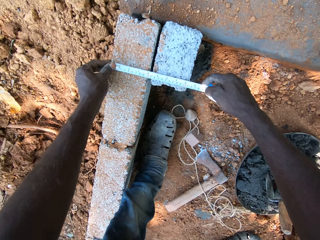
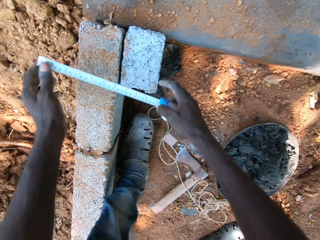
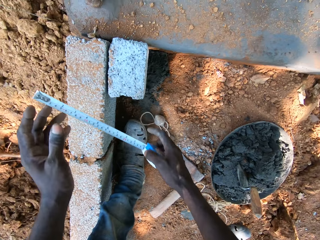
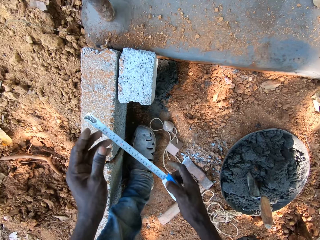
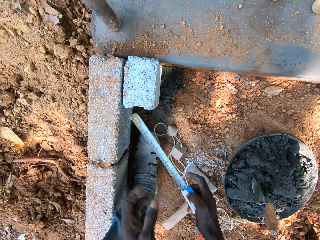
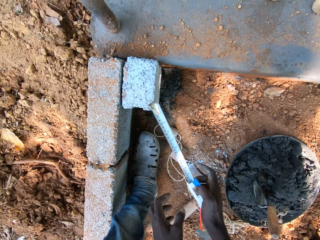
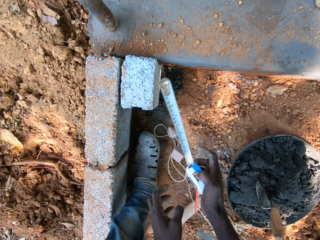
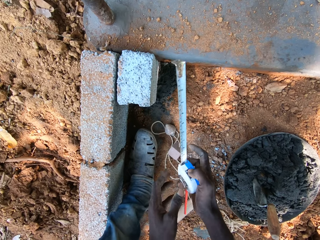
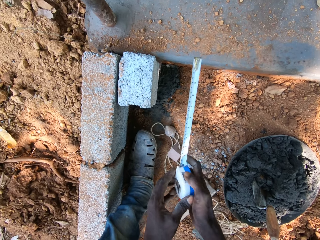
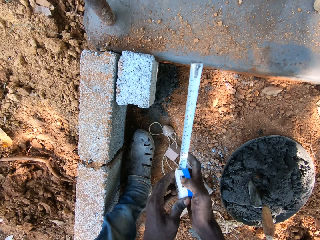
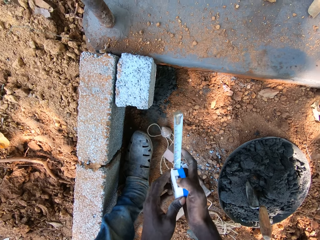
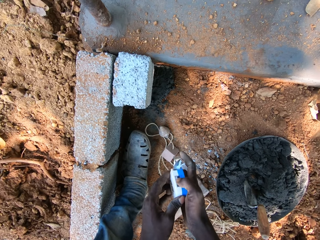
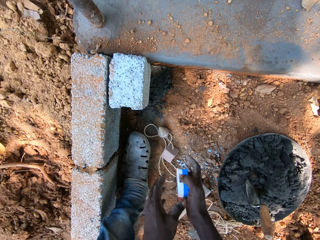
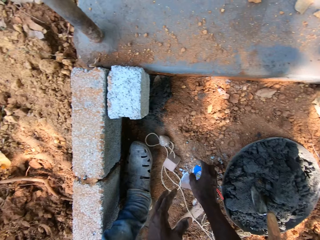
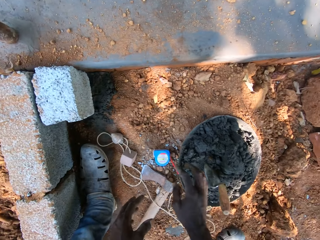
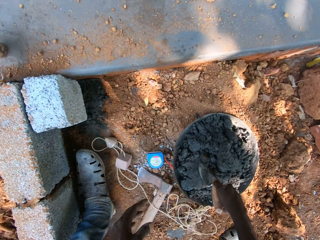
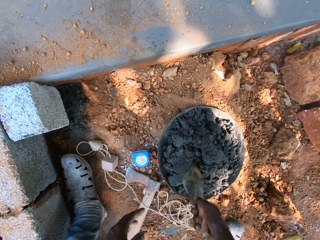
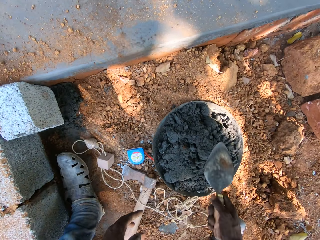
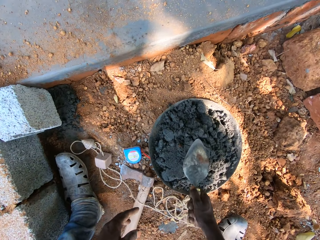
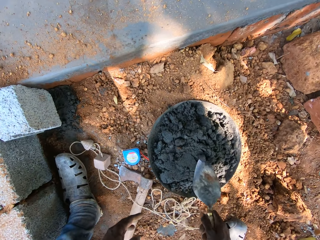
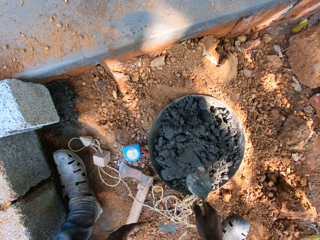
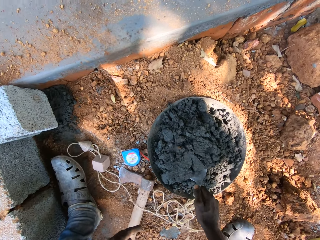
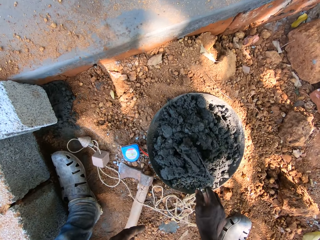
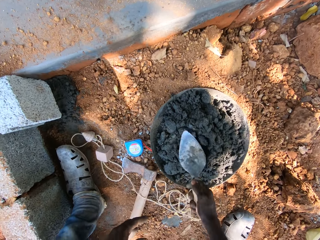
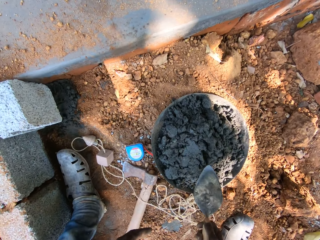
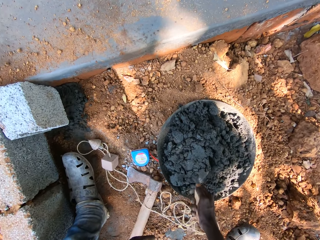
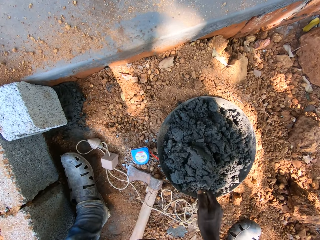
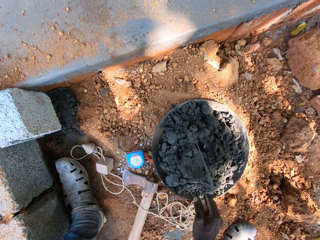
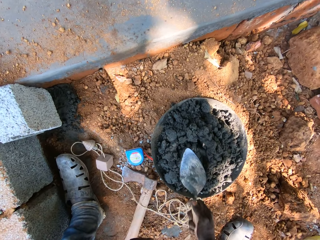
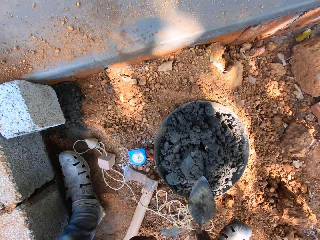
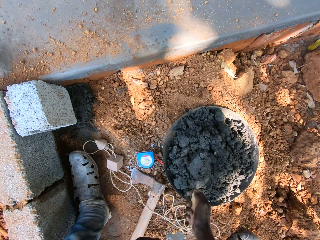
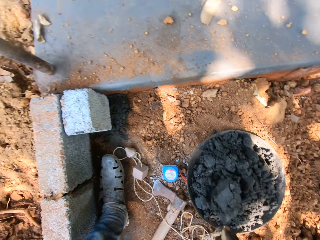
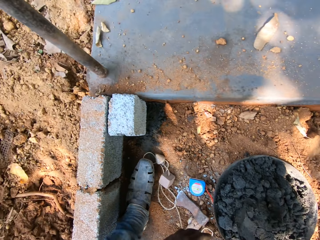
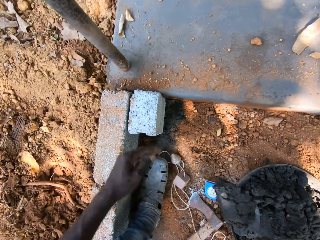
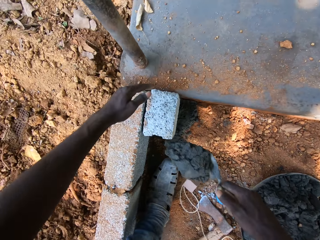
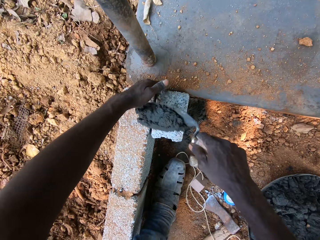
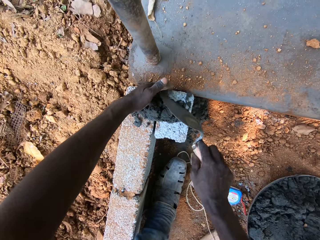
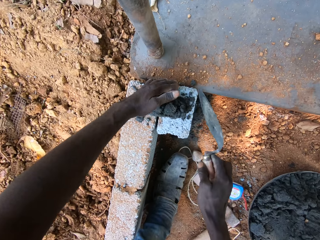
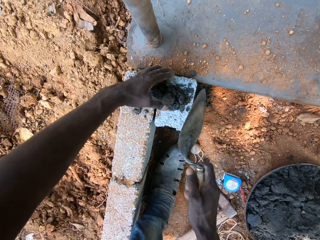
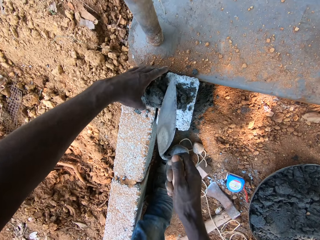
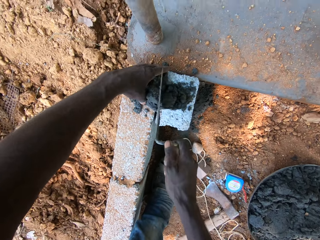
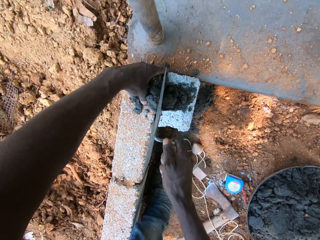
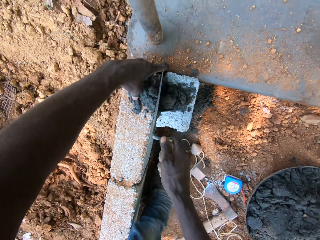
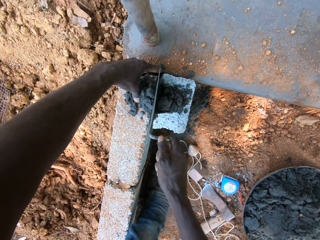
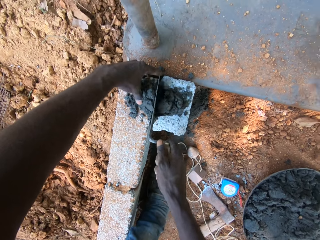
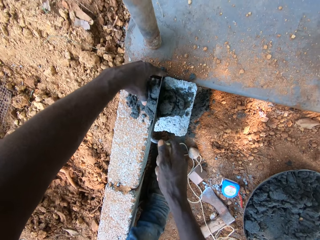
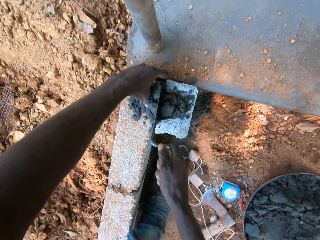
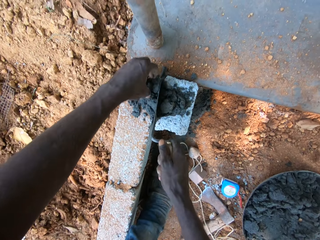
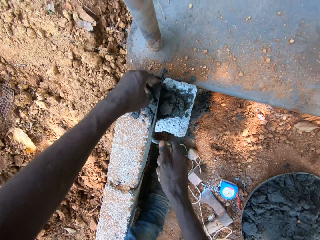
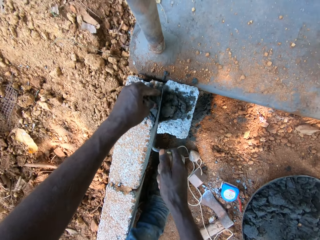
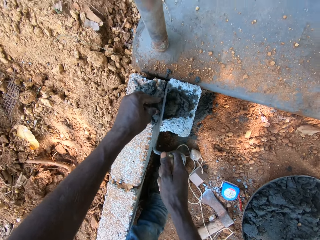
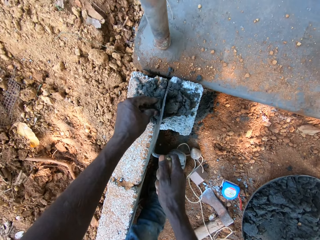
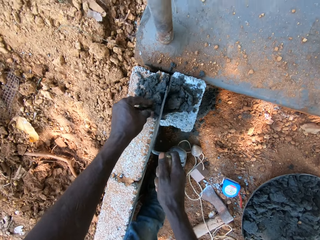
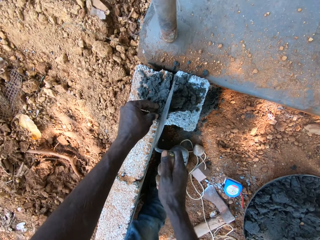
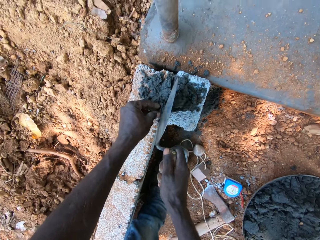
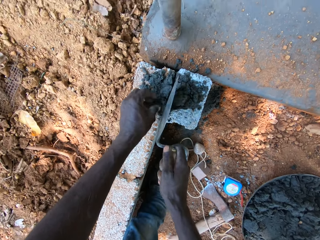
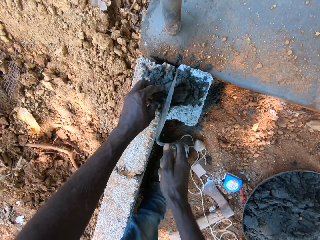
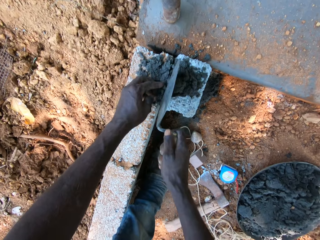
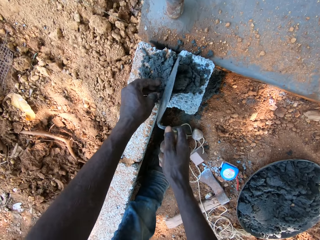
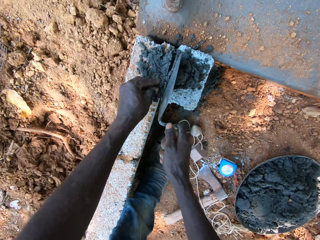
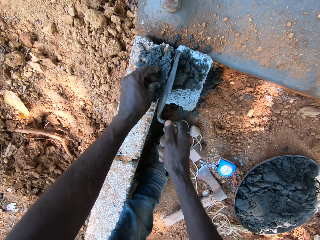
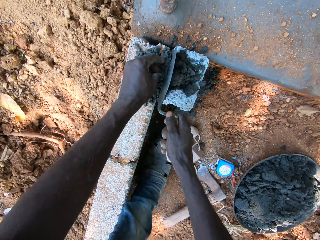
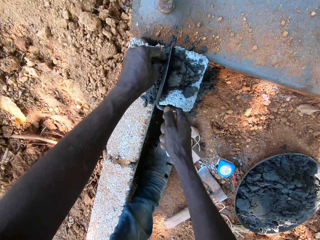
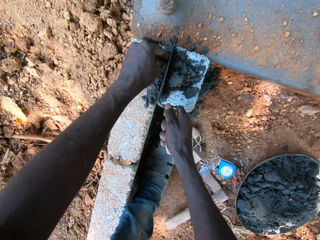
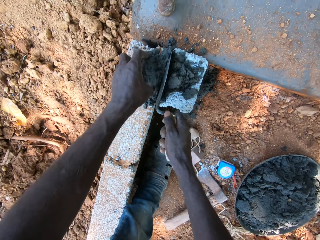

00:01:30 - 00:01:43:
The camera wearer measures the block with the tape measure. He returns the tape measure. He drops the measuring tape on the ground with his right hand. He picks up a trowel inside a head pan on the ground with his right hand. He mixes mortar inside the head pan with the trowel in his right hand. He takes mortar from the head pan on the ground with the trowel in his right hand. He pours the mortar on the brick with the trowel in his right hand. He constructs a wall. He smoothens the mortar inside the brick with the trowel in his right hand.

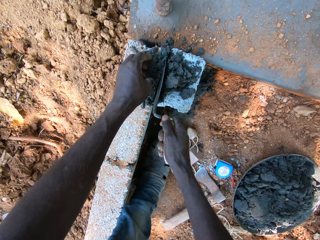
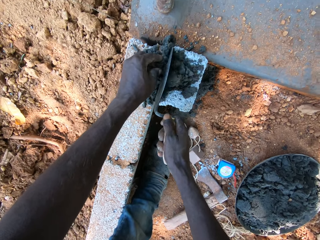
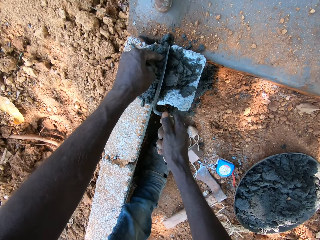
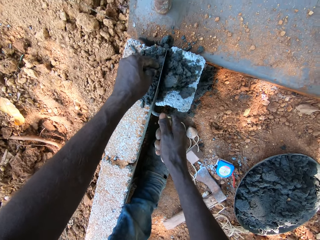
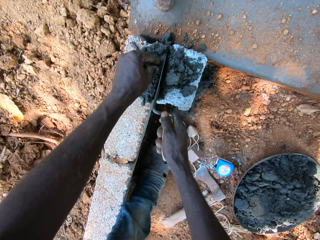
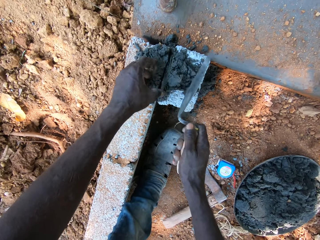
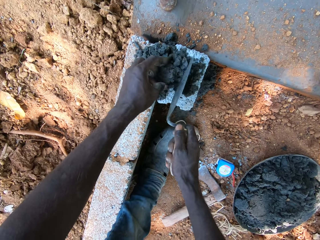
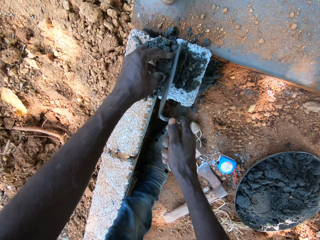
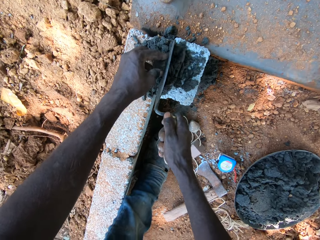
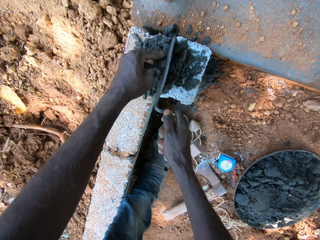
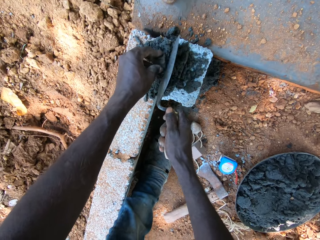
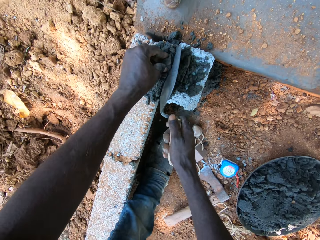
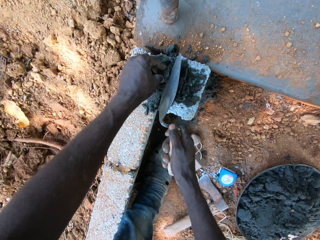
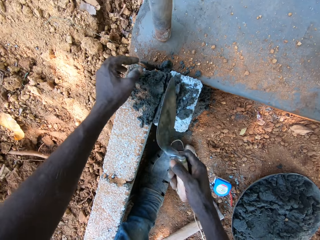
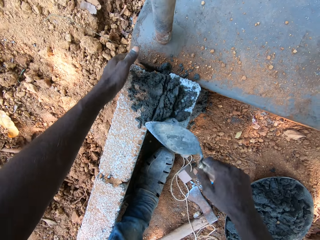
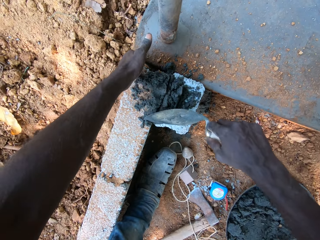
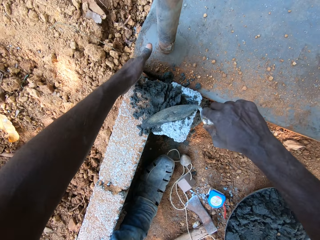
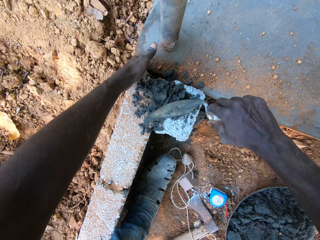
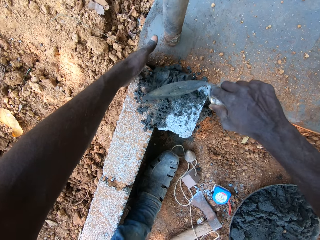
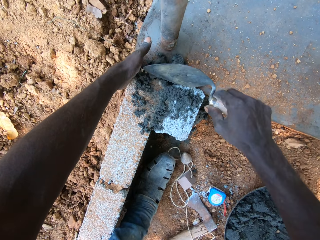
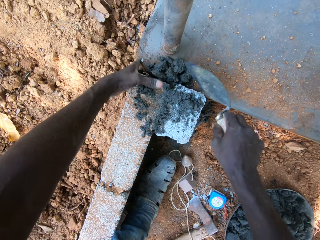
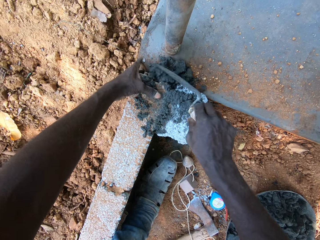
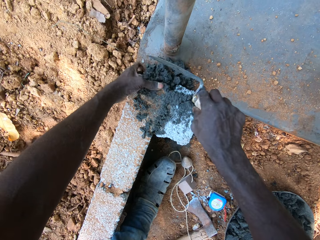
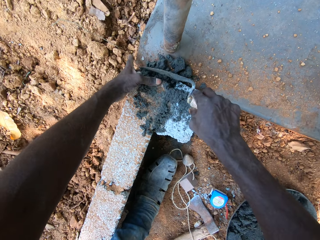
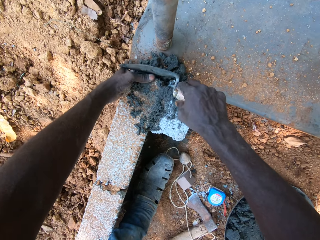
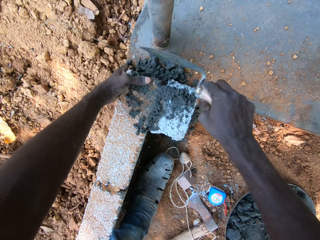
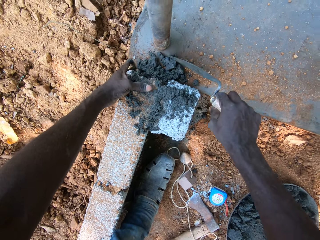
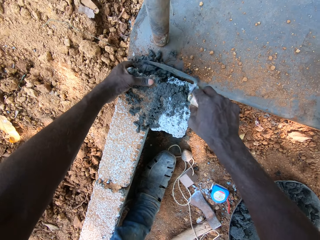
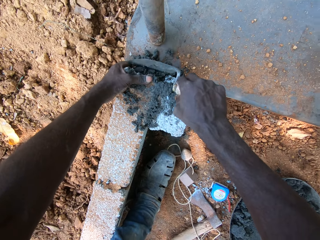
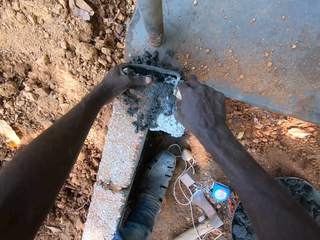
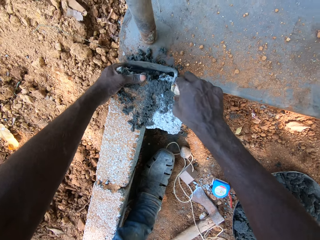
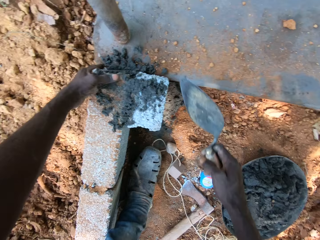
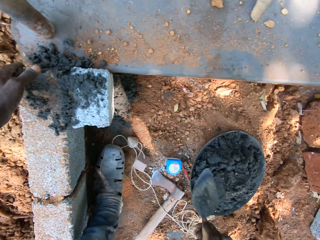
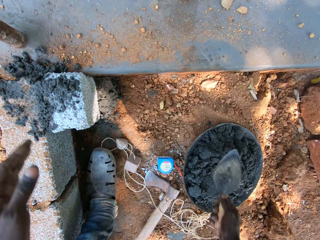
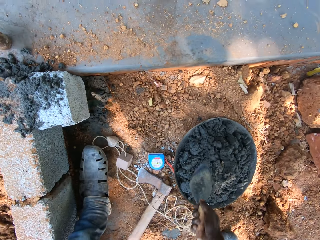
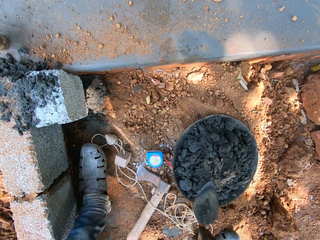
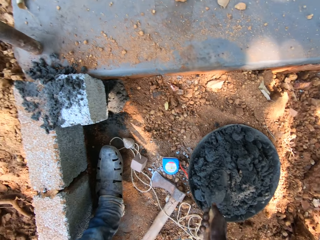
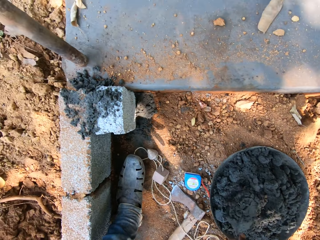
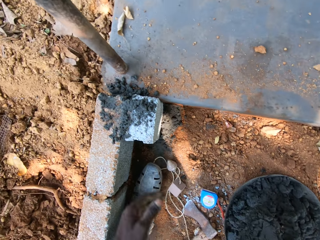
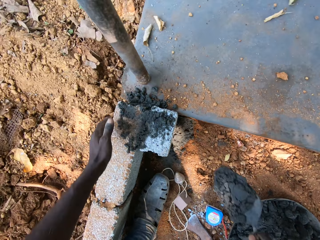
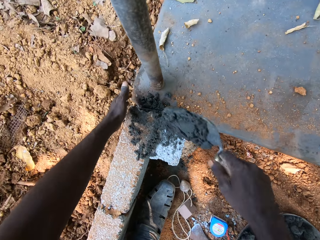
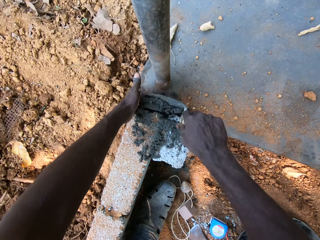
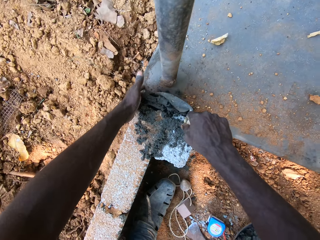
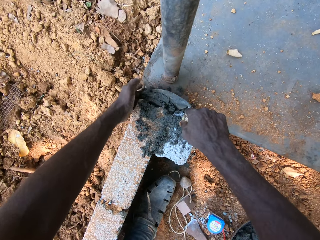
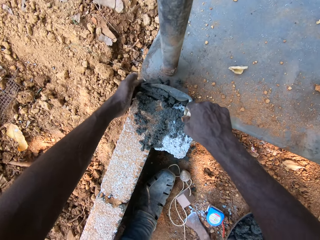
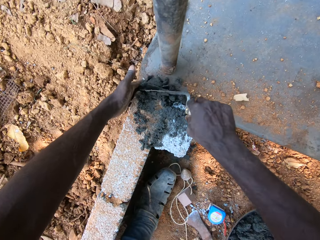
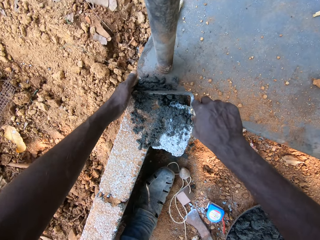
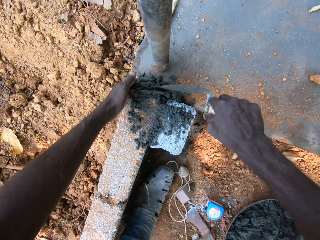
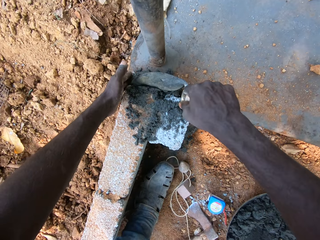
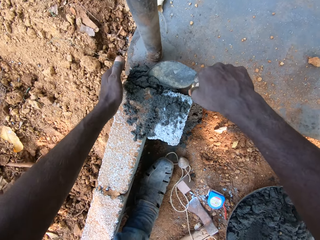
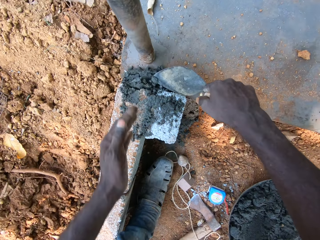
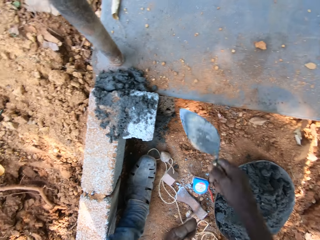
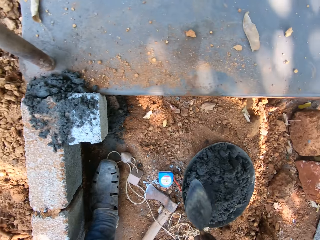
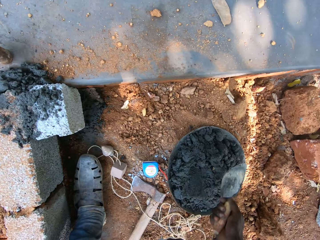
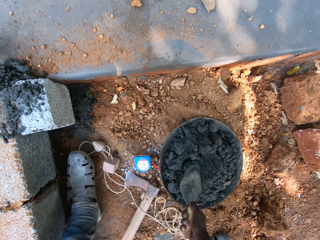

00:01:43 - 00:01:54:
The camera wearer takes mortar from the head pan on the ground with the trowel in his right hand. He pours the mortar on the brick with the trowel in his right hand. He constructs a wall. He smoothens the mortar inside the brick with the trowel in his right hand.
